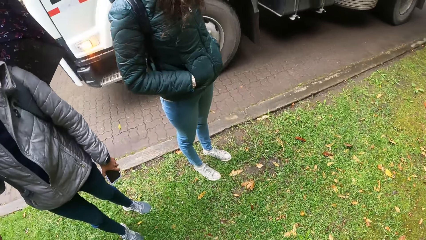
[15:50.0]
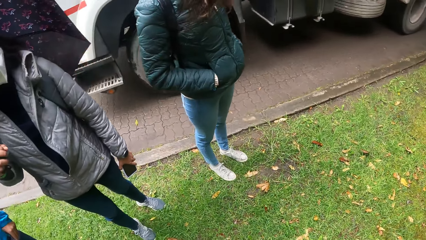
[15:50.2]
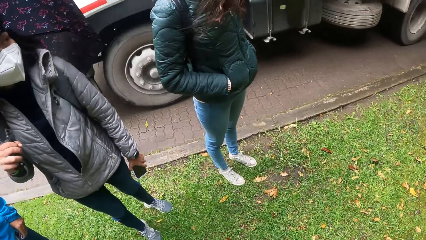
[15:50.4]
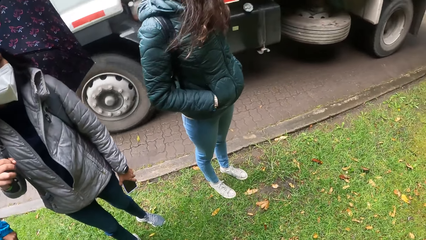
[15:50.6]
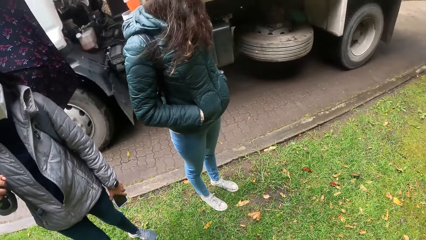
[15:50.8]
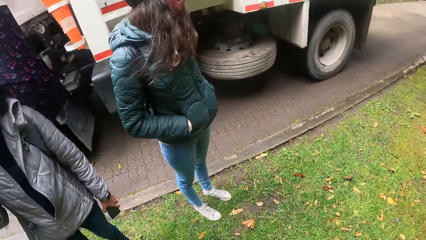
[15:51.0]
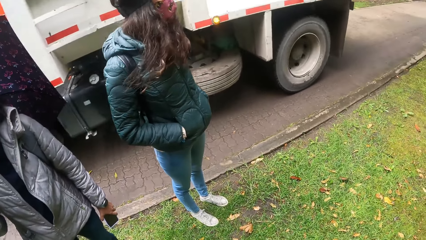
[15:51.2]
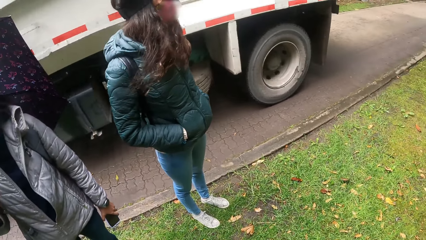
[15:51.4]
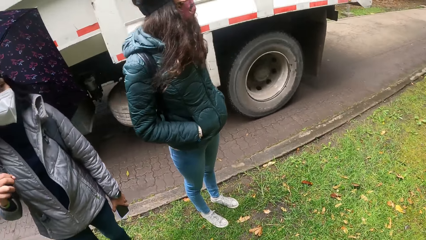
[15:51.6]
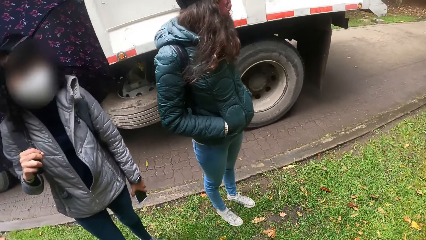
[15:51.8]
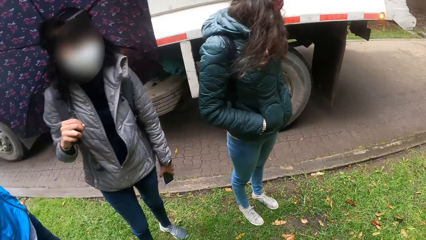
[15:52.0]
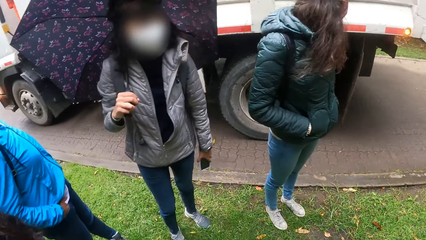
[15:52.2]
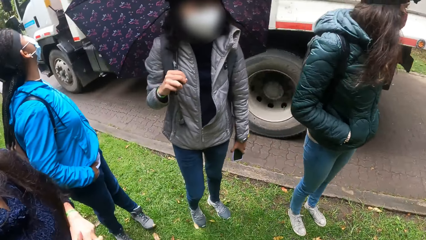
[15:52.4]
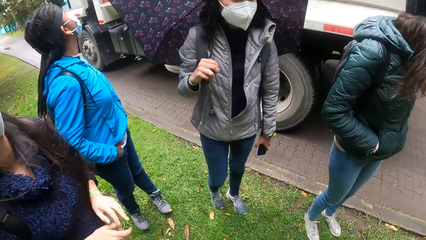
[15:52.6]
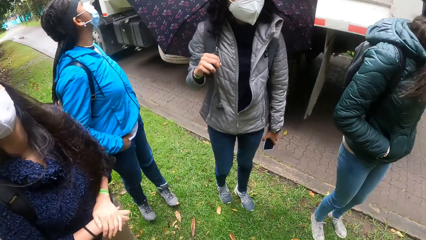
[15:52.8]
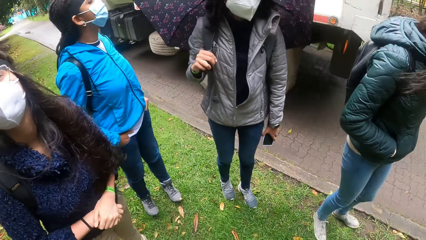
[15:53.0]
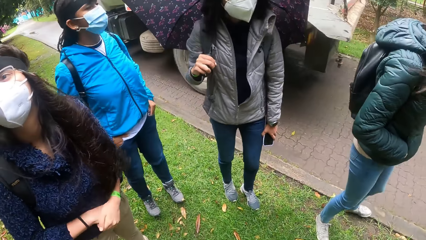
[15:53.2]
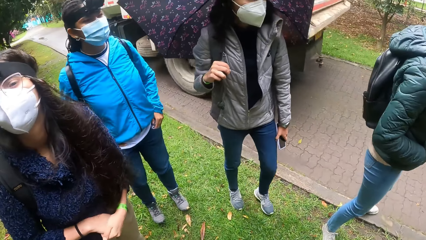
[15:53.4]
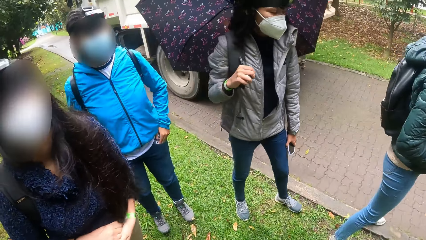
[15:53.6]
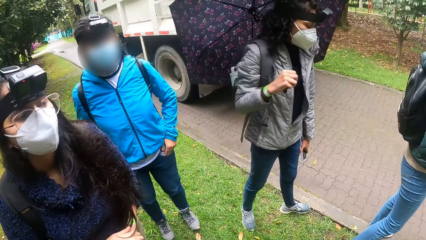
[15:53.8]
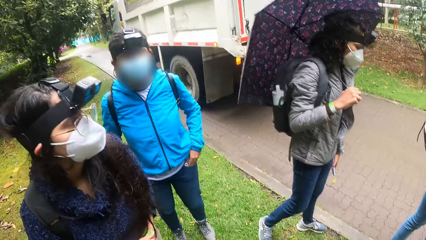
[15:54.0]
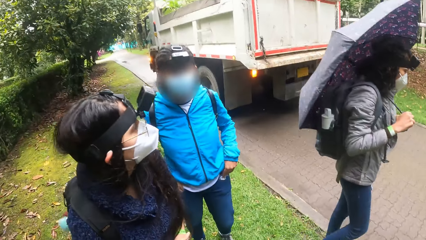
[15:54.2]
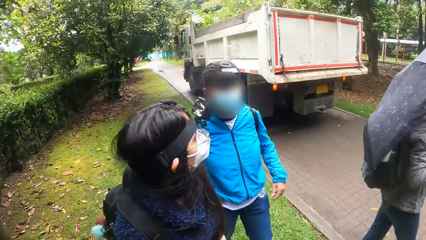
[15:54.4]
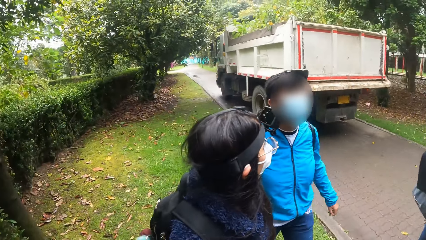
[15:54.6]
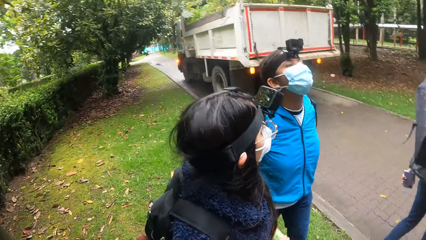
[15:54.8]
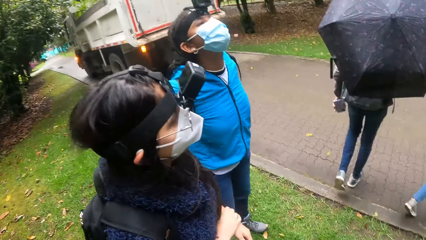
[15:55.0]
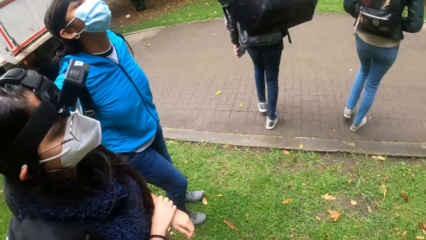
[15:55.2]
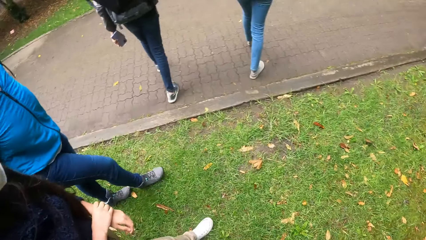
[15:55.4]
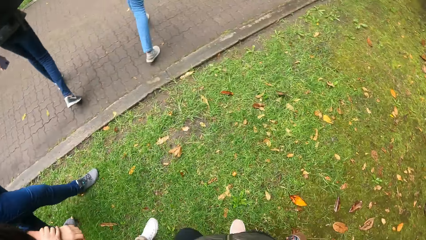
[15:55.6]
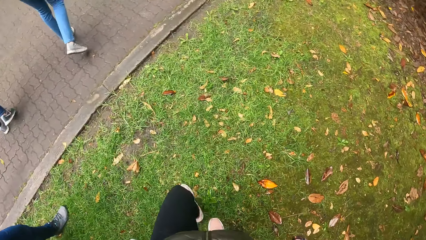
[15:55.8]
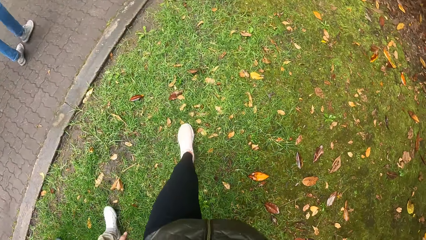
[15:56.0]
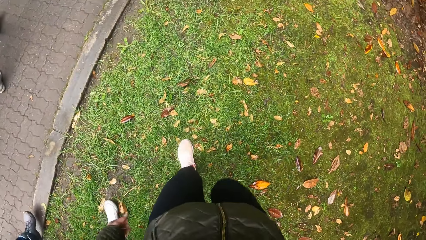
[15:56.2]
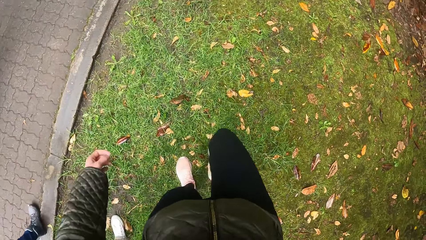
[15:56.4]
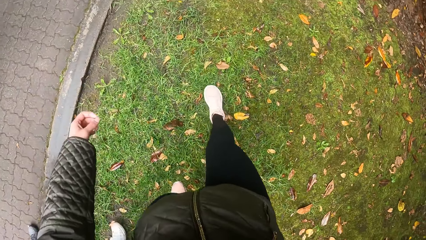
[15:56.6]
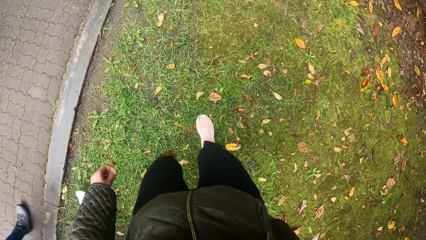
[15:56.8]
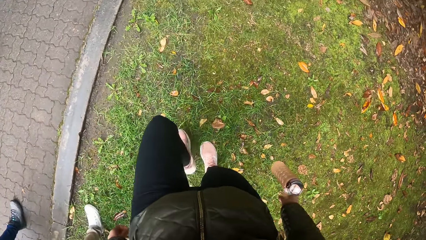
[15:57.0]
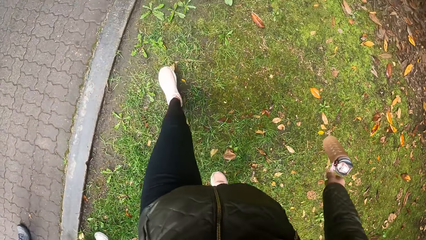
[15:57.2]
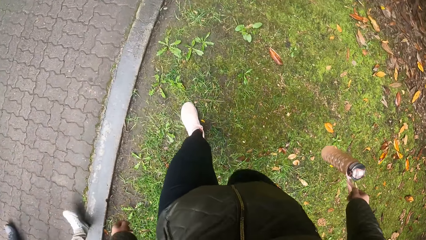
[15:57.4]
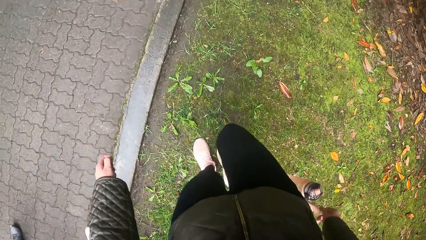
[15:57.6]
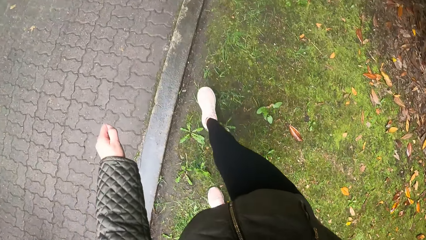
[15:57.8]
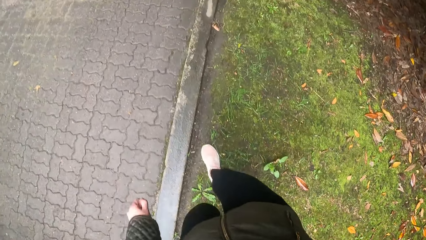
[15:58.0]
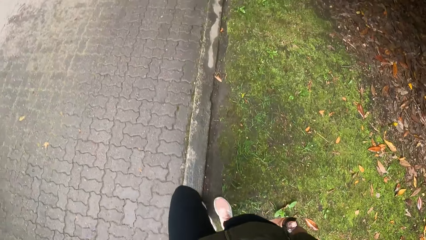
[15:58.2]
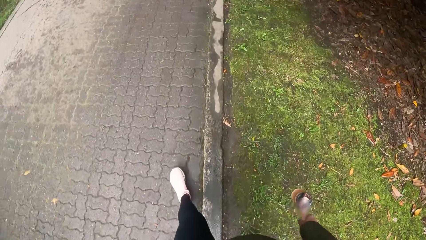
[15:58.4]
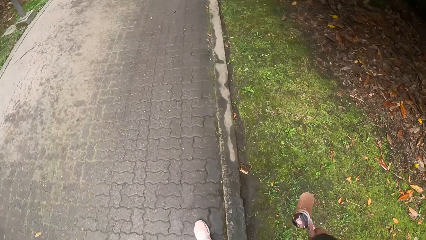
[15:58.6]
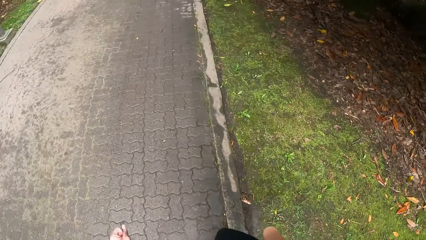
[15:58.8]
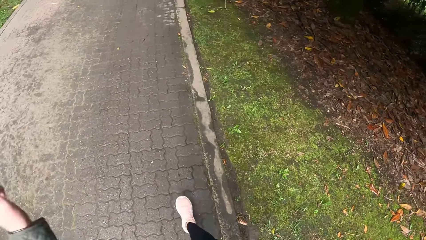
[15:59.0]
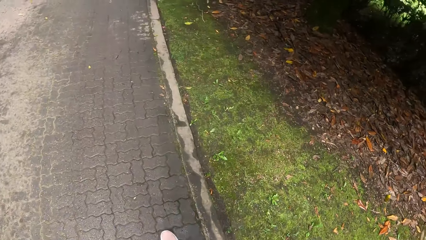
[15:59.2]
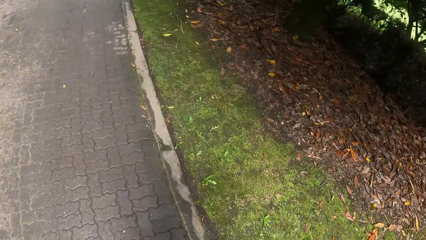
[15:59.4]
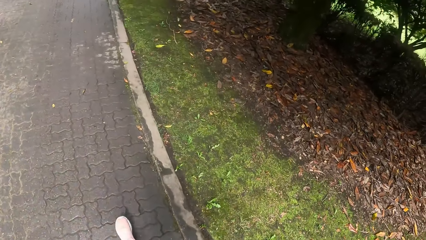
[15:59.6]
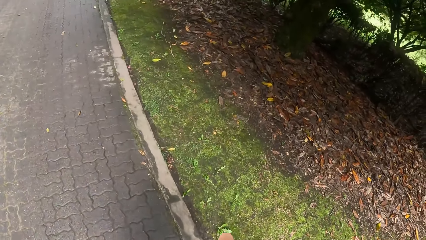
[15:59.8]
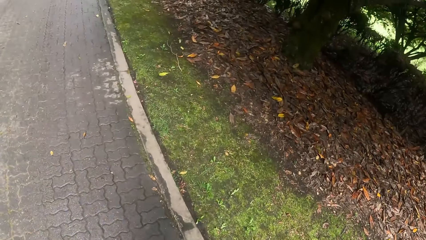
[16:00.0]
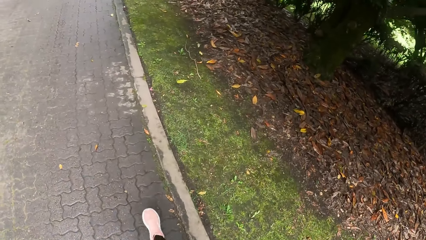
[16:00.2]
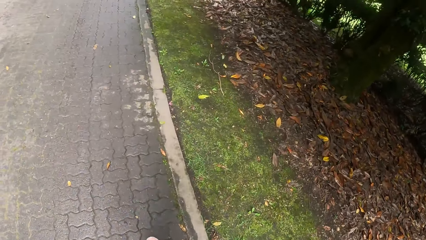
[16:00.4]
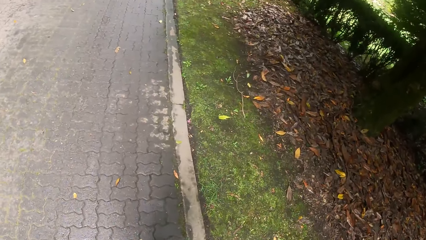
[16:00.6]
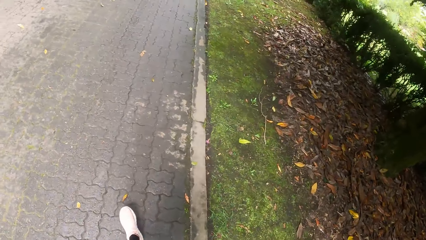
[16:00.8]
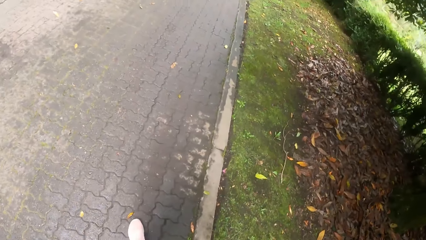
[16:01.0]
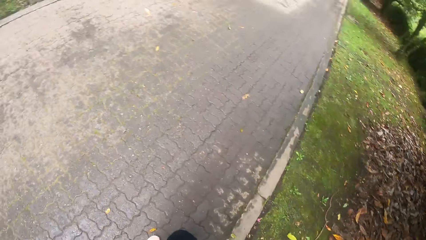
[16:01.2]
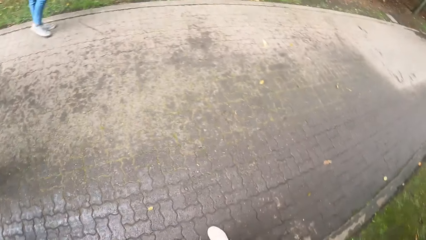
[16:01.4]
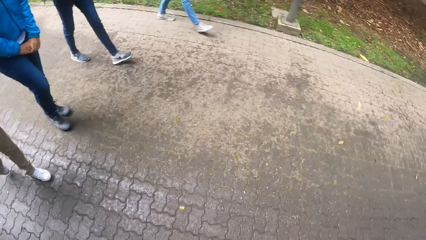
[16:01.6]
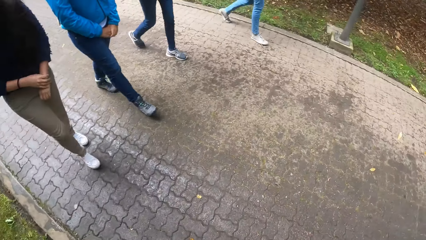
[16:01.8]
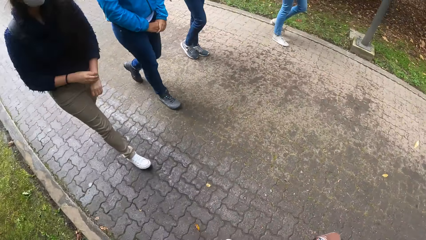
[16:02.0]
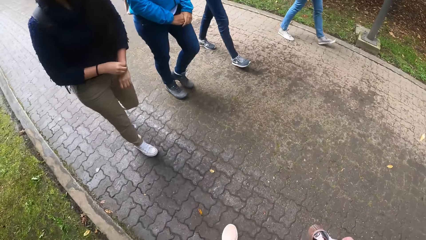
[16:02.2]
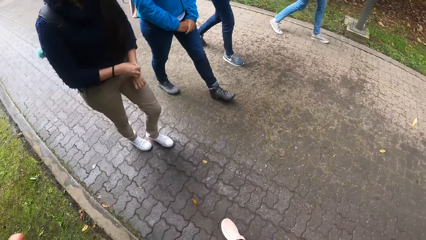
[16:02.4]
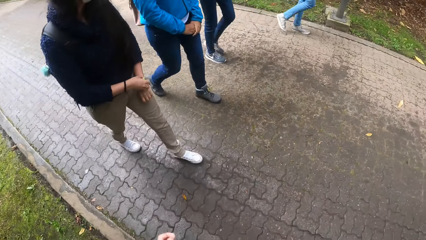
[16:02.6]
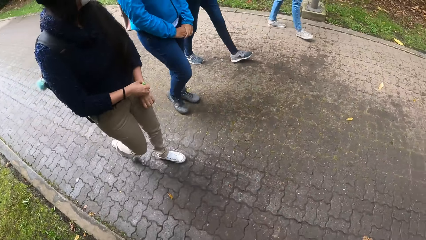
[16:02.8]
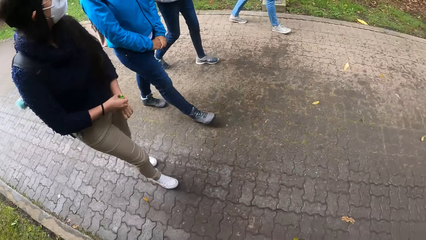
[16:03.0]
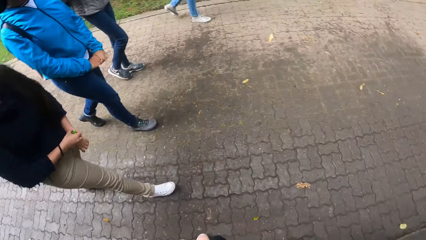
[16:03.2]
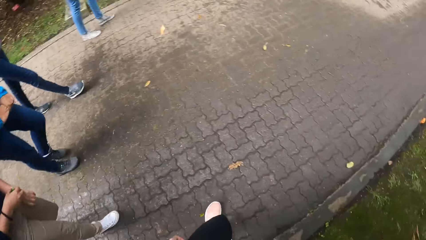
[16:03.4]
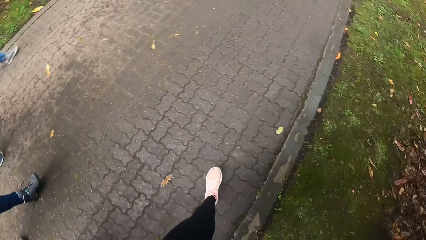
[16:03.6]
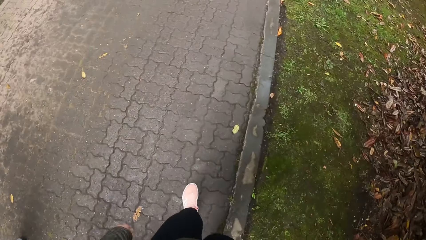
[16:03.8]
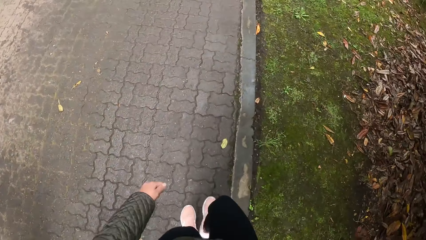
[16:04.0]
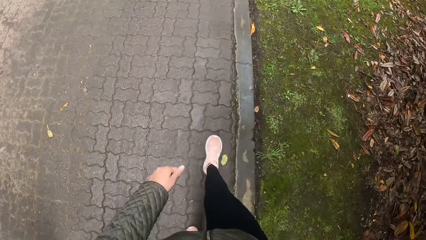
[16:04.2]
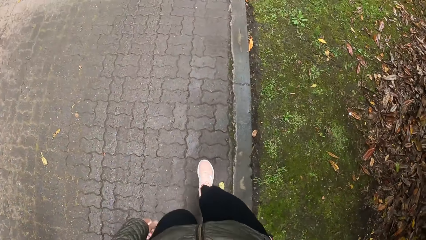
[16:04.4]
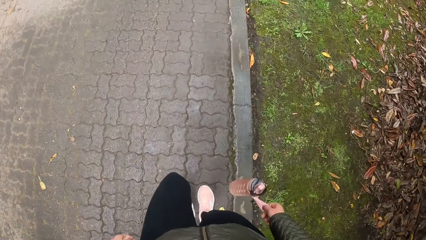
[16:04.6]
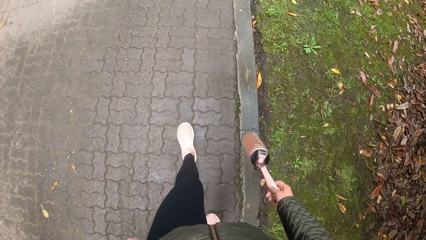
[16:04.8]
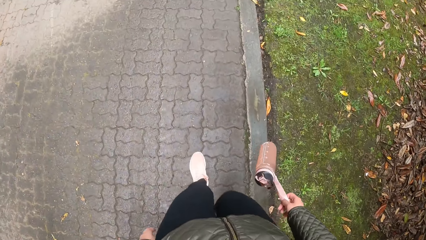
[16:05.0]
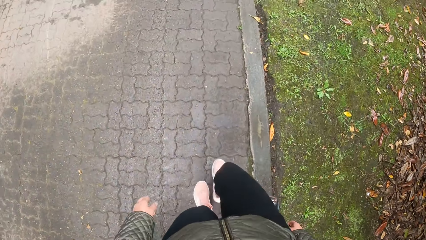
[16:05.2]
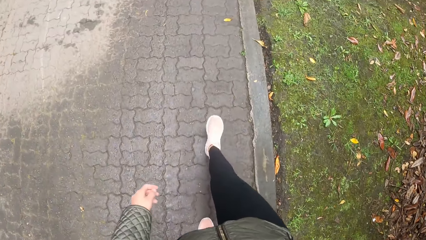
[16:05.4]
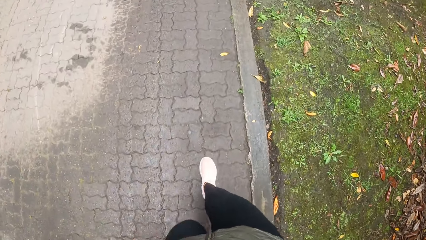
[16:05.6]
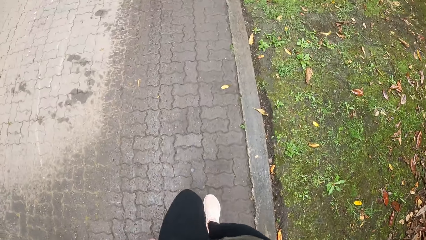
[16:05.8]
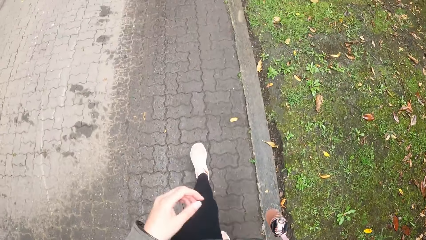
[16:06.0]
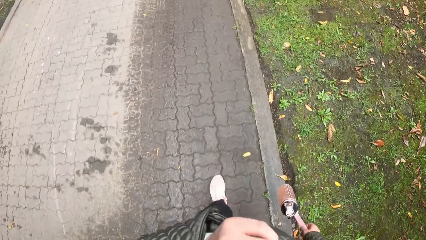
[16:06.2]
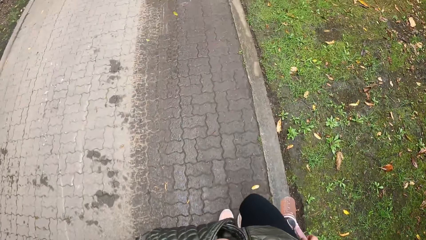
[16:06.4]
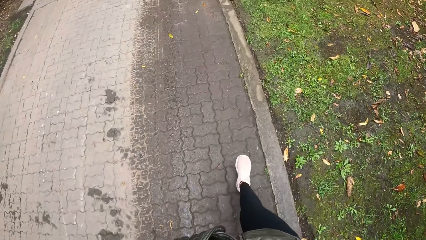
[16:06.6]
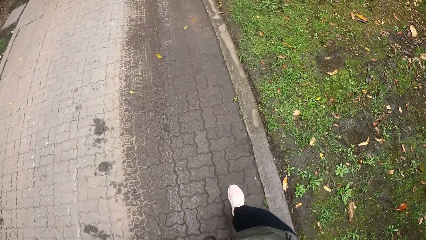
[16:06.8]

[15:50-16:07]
The camera wearer walks on the road. A girl touches a bracelet on her left wrist with her right hand.
